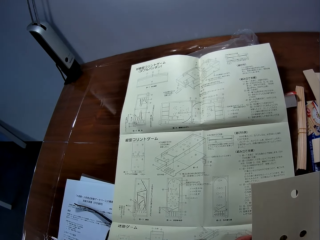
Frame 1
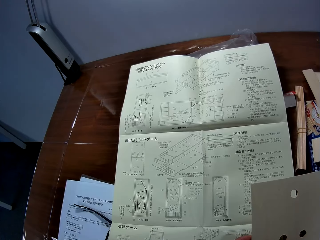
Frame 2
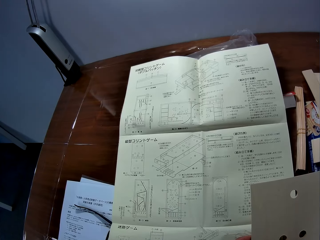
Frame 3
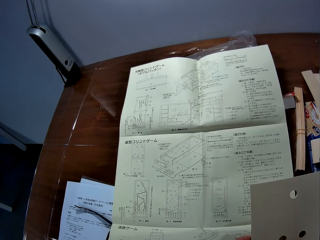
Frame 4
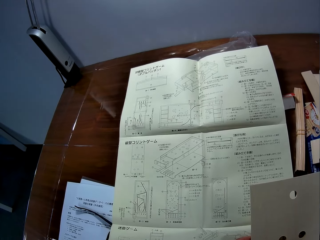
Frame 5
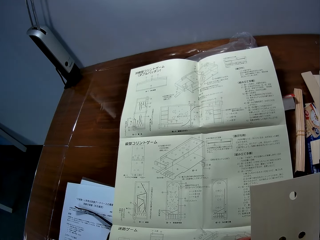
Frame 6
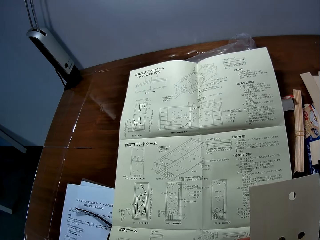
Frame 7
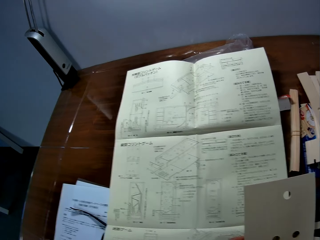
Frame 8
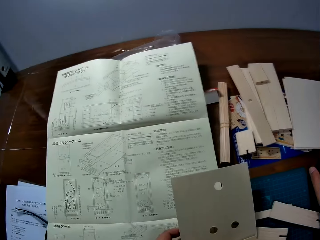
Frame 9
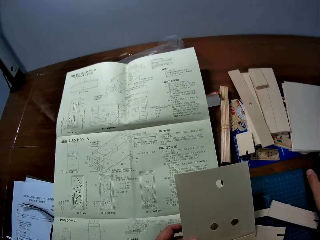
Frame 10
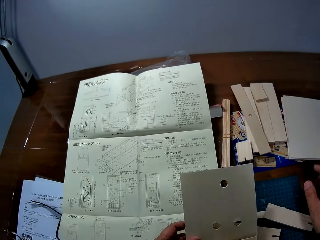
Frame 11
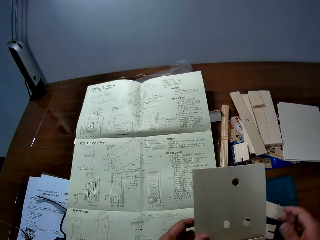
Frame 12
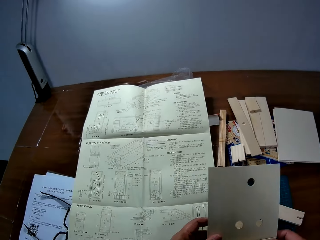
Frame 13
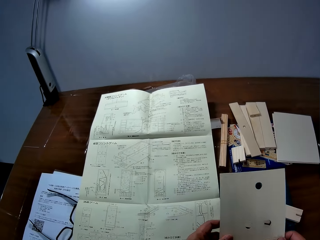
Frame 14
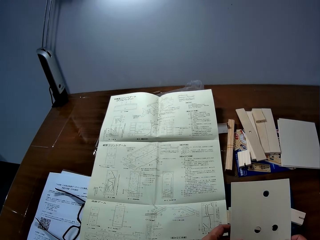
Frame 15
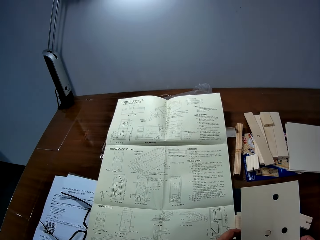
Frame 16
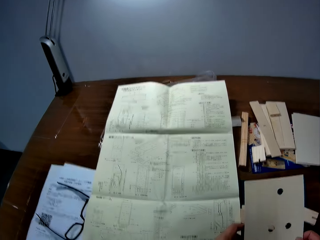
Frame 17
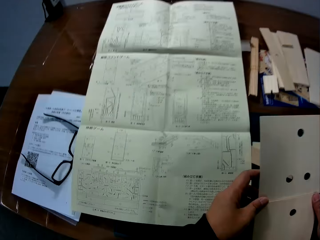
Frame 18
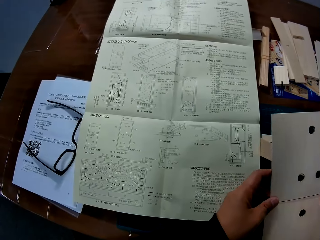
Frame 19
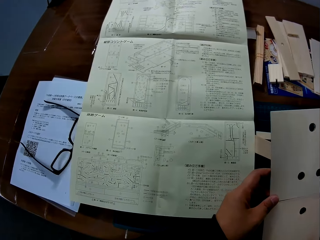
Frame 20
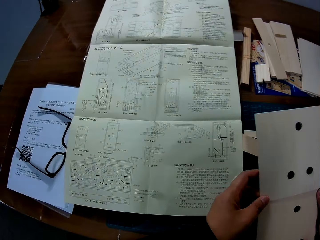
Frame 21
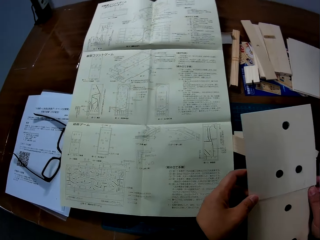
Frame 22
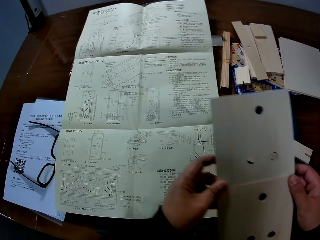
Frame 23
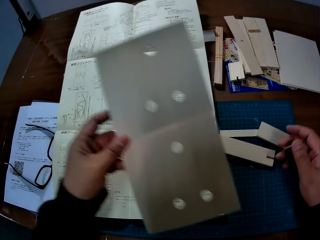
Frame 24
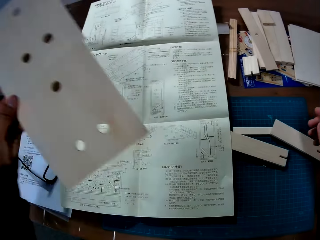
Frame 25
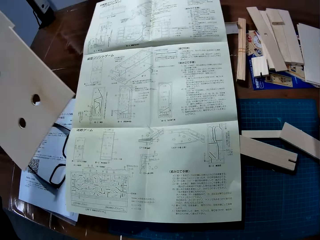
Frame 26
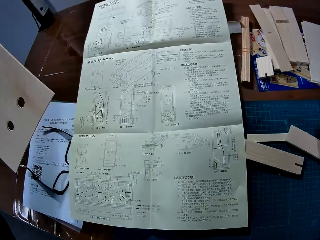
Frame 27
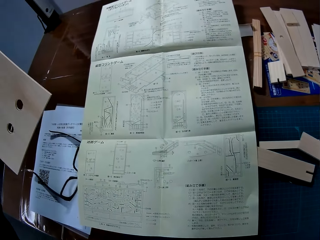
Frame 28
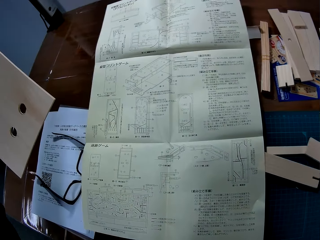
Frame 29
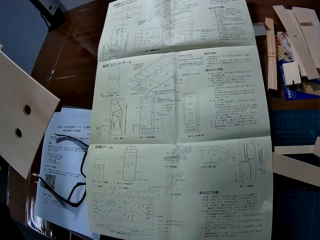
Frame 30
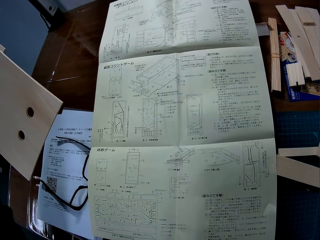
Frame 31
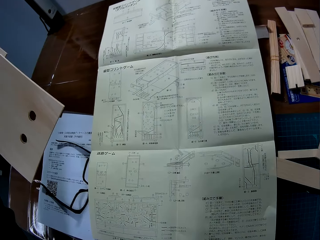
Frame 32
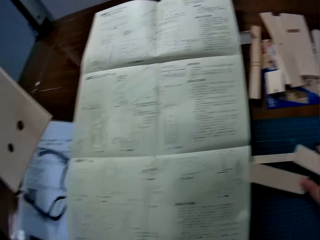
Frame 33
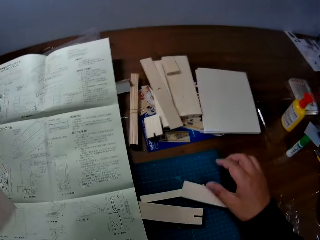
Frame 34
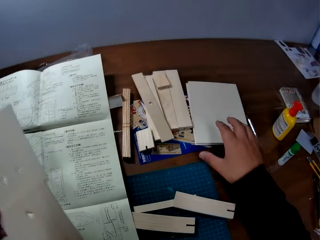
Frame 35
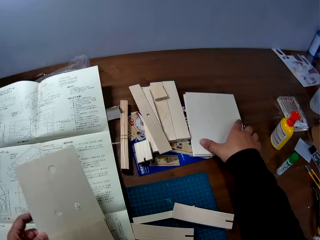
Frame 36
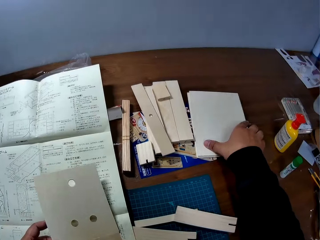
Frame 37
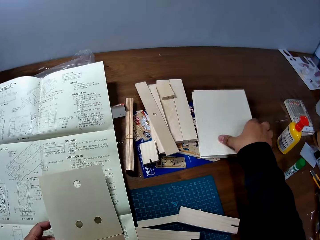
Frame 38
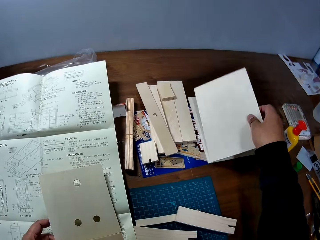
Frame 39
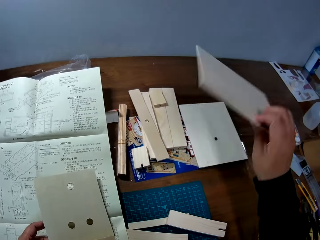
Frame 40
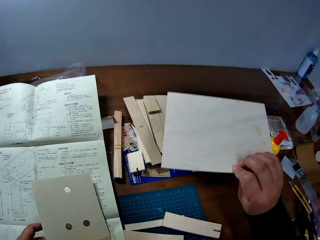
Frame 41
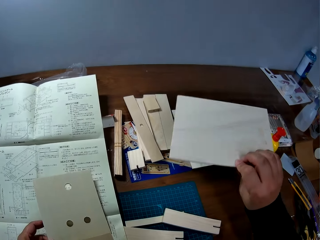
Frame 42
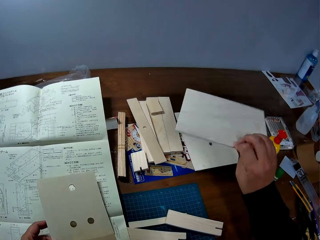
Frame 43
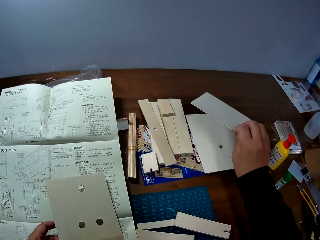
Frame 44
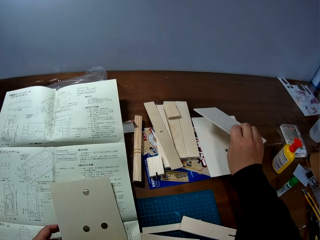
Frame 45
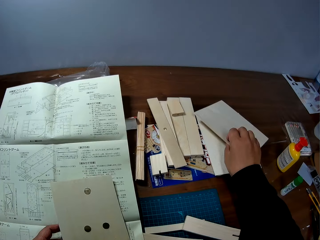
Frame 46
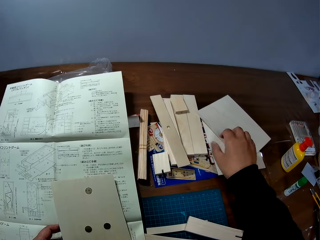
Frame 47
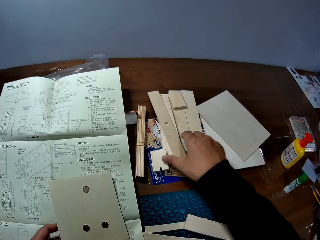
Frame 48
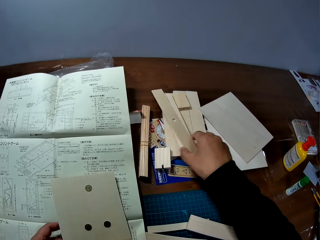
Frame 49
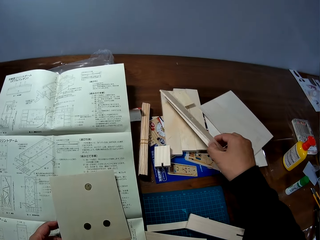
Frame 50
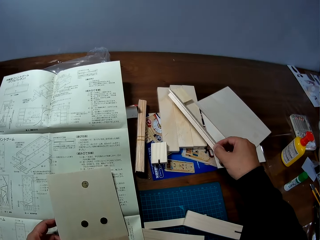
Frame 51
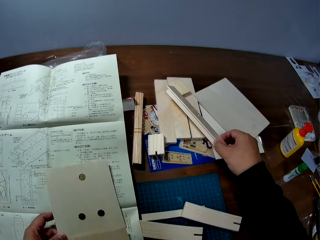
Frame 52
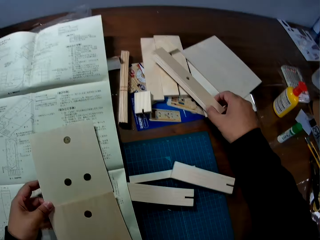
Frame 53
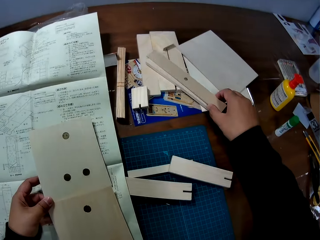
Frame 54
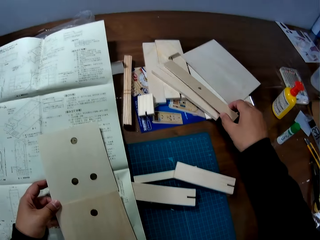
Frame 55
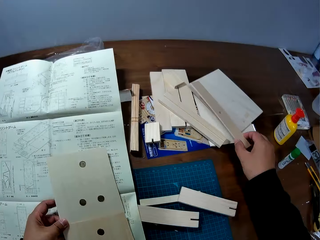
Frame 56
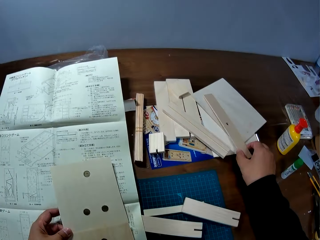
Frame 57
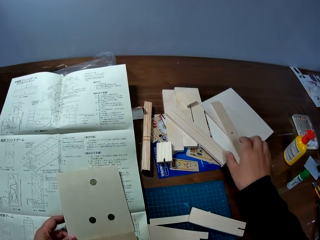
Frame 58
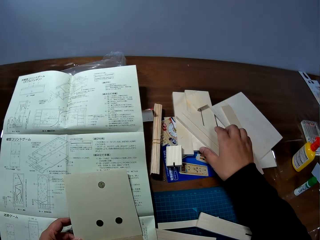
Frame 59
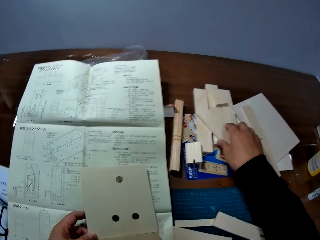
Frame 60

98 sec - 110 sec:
The camera wearer holds the piece of wood with both hands. He picks up a sheet of paper from the stack on the table with his right hand. He picks up wood from the table. He stares at the wood. He puts something on the table. He drops the sheet of paper. He moves the wood. He arranges pieces of wood with his right hand.

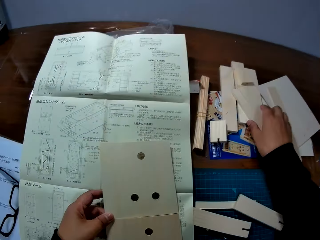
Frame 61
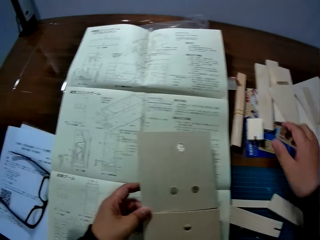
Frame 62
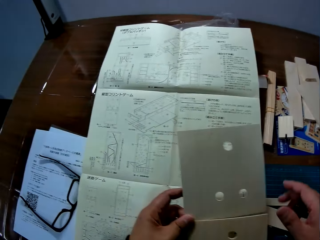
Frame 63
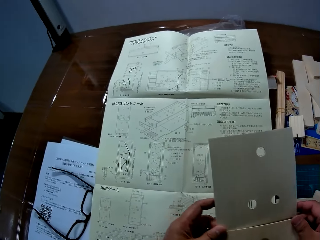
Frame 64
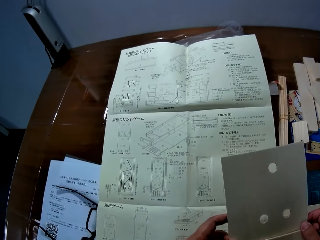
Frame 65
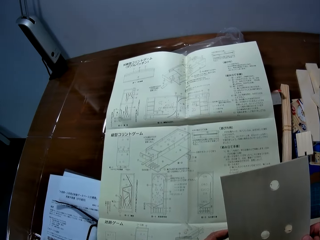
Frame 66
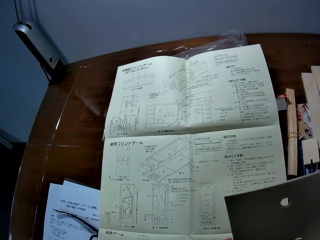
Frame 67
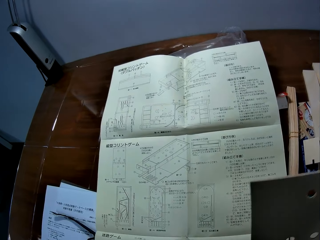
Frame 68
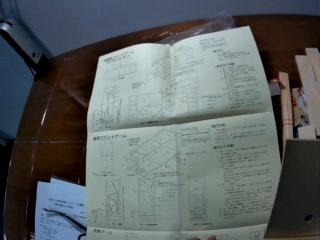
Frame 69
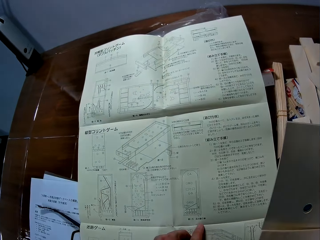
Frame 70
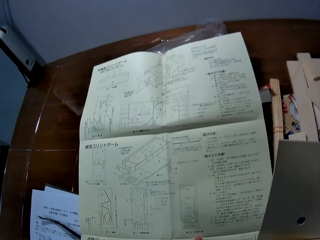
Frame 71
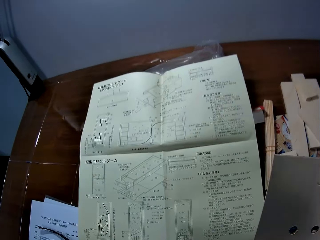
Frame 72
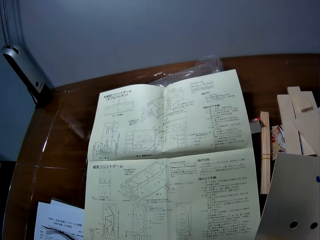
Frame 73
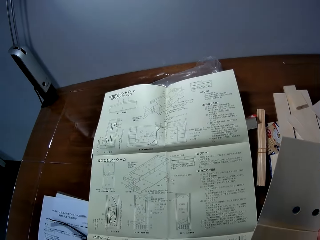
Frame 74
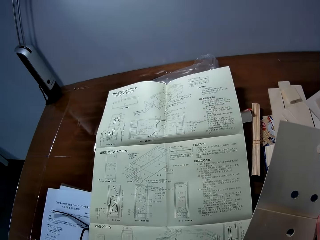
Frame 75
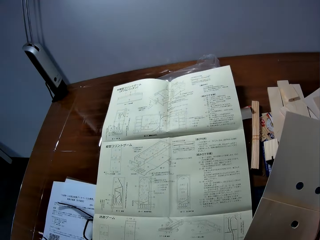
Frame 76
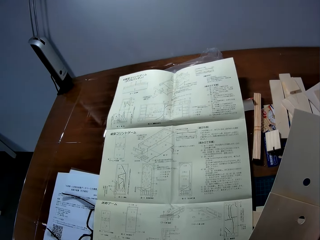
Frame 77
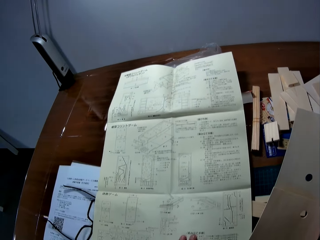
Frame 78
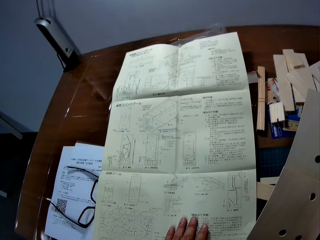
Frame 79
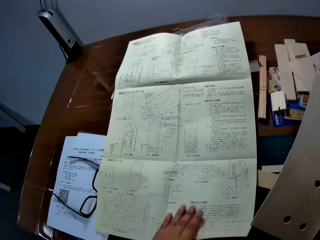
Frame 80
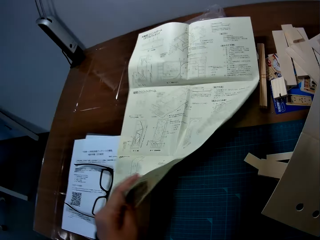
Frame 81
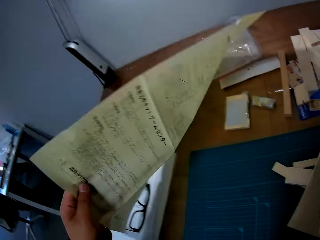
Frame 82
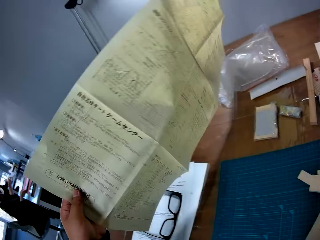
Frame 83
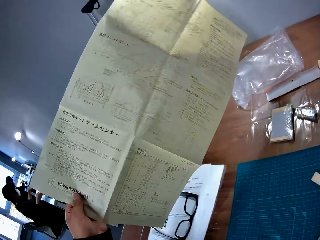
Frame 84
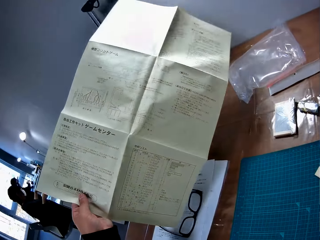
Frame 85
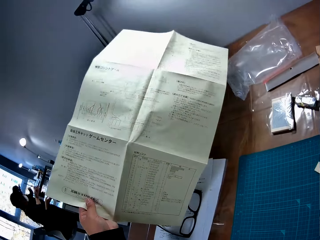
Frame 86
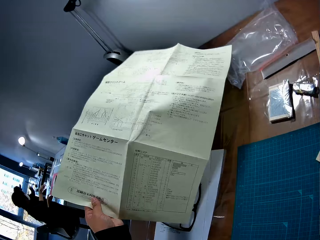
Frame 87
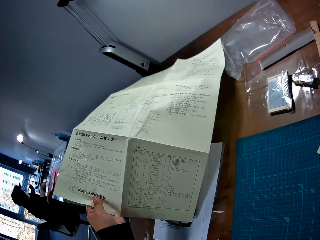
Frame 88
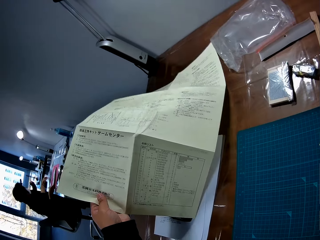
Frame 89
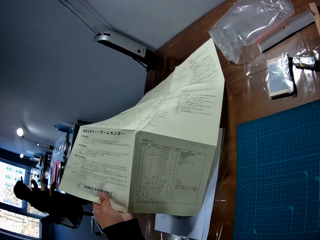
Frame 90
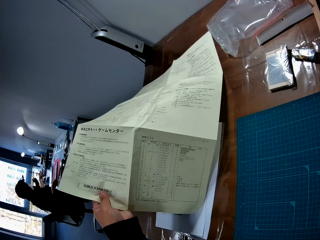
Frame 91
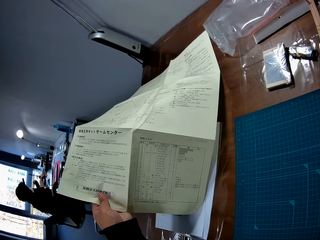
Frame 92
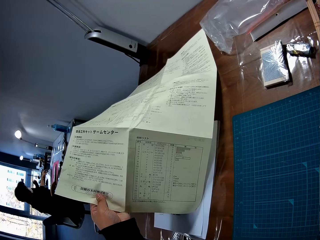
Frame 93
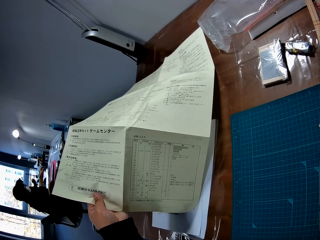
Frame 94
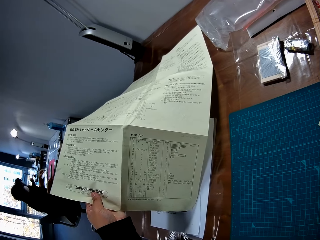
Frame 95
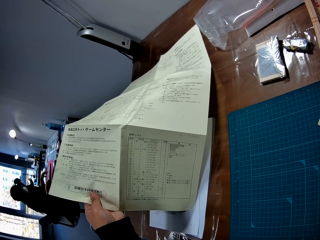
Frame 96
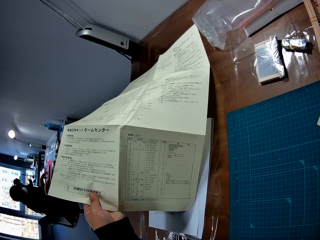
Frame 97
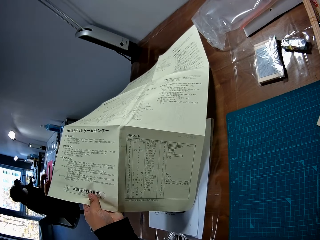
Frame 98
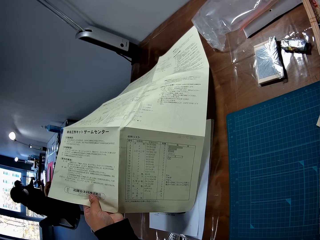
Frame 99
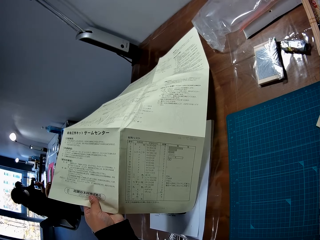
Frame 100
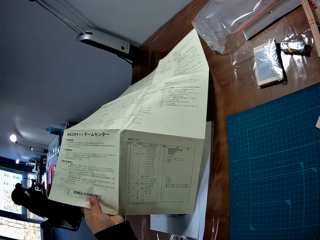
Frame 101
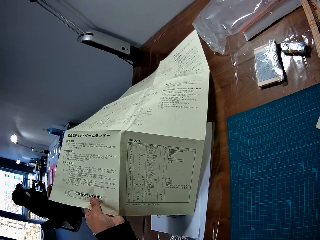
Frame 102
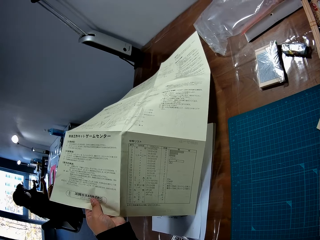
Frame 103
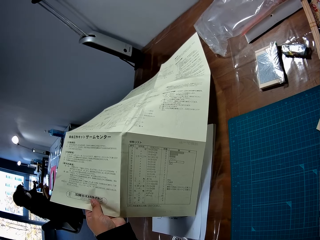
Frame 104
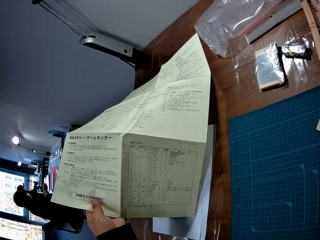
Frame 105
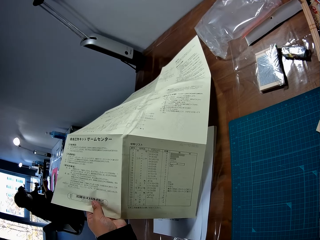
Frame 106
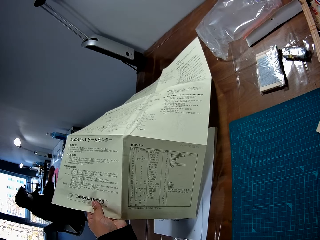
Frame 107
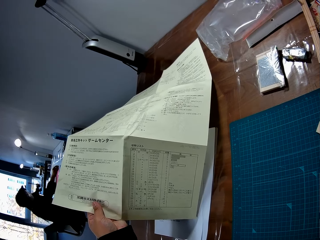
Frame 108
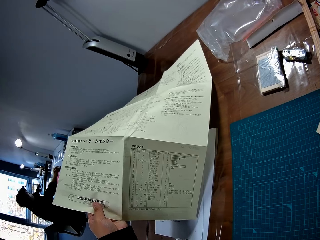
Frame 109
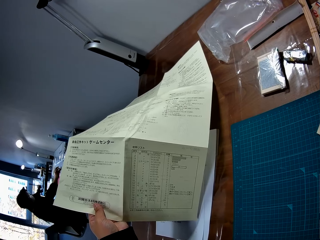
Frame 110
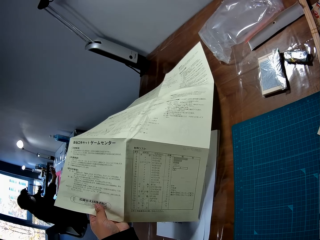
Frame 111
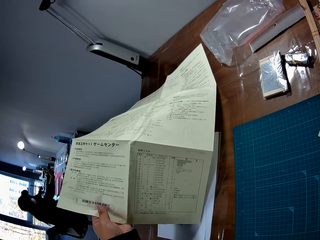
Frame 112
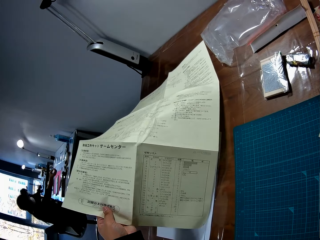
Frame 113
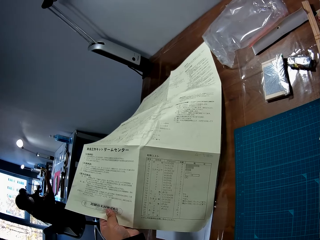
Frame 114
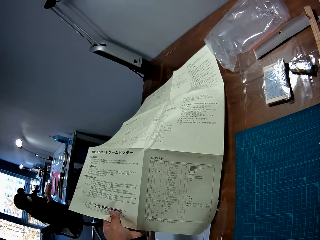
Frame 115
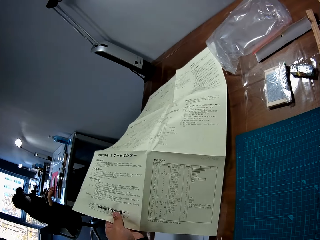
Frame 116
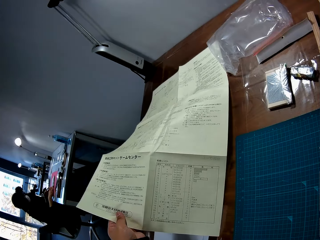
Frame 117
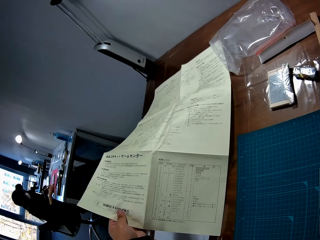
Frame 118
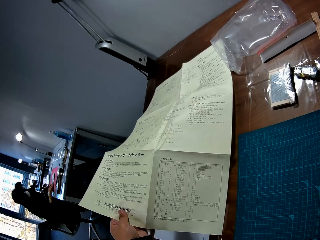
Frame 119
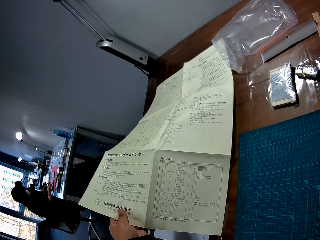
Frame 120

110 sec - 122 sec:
The camera wearer holds the piece of wood on the table with both hands. He stares at the paper and removes his left hand from the piece of wood. He turns over the leaflet with his left hand. He stares at the paper.
